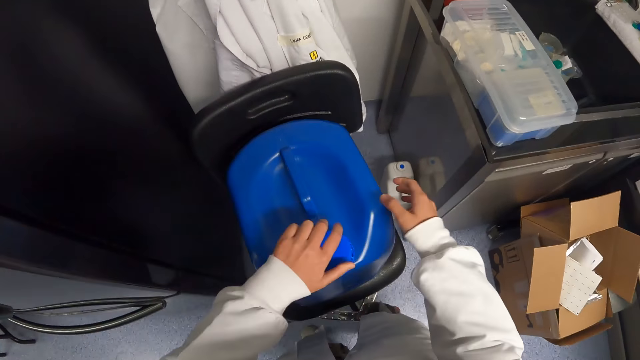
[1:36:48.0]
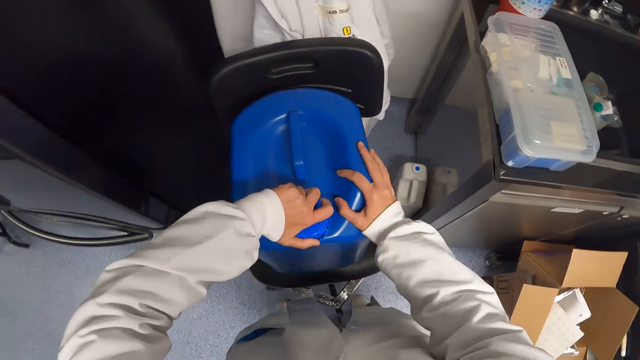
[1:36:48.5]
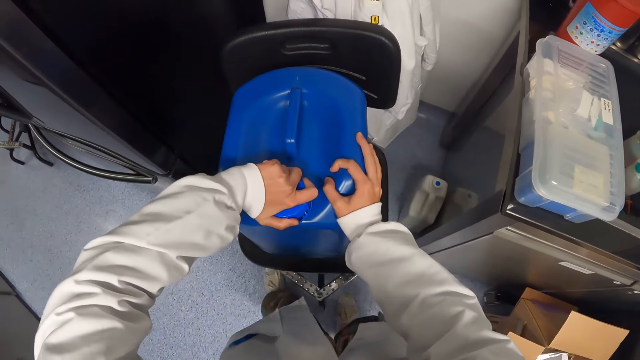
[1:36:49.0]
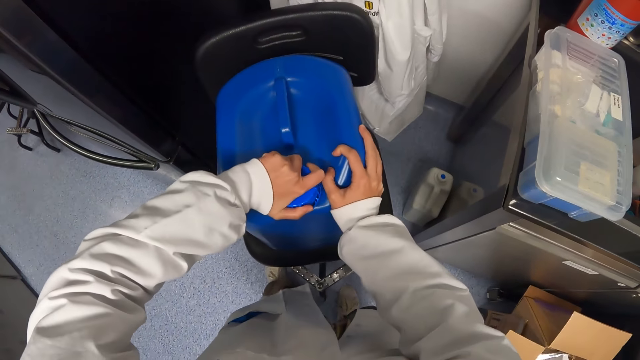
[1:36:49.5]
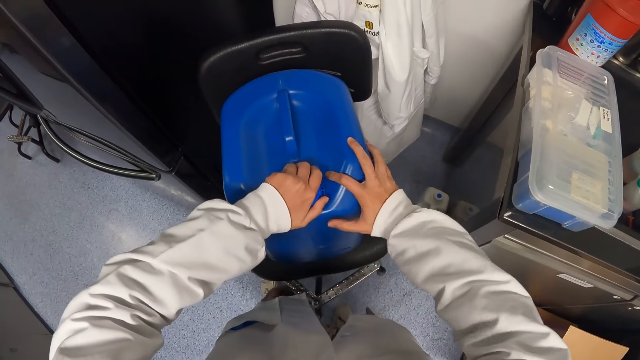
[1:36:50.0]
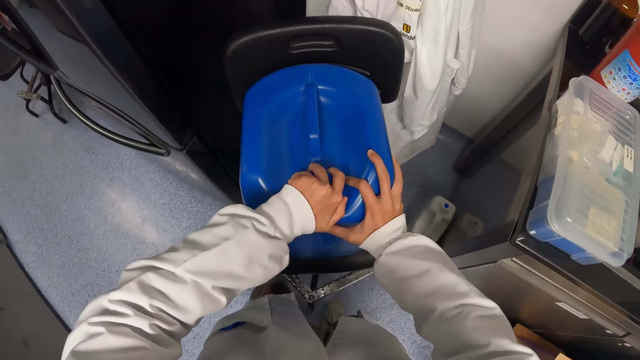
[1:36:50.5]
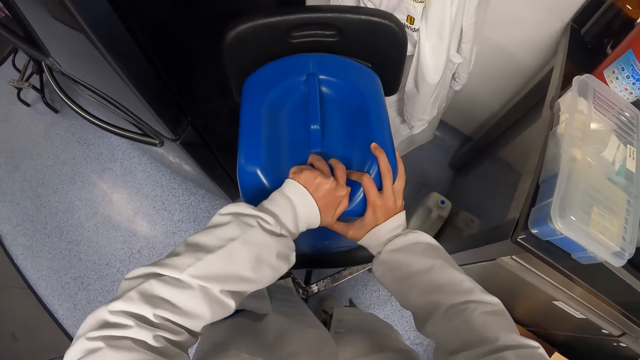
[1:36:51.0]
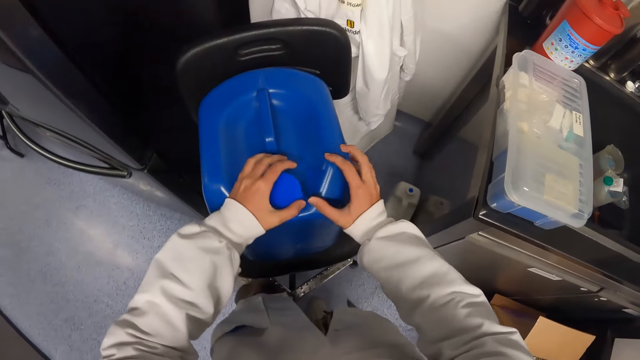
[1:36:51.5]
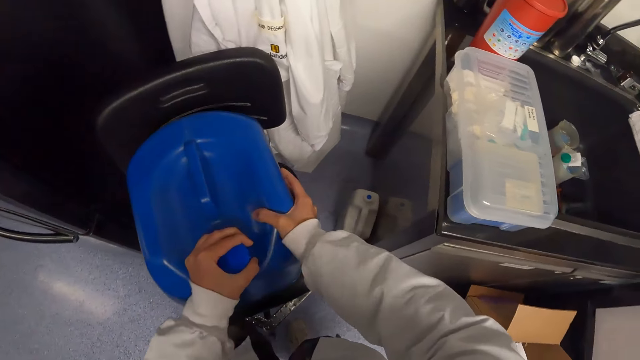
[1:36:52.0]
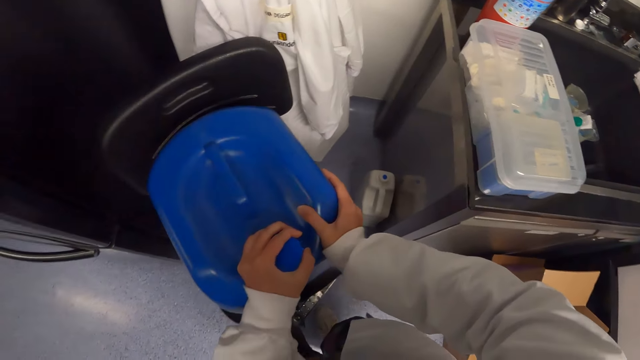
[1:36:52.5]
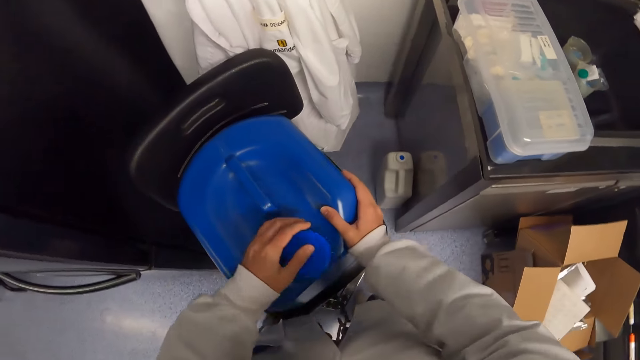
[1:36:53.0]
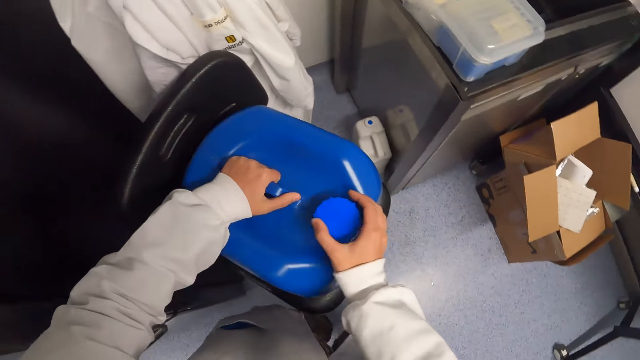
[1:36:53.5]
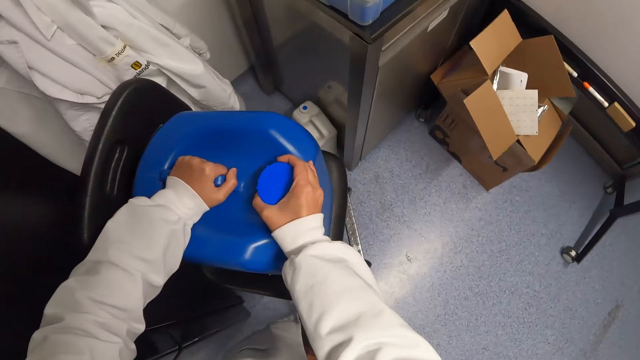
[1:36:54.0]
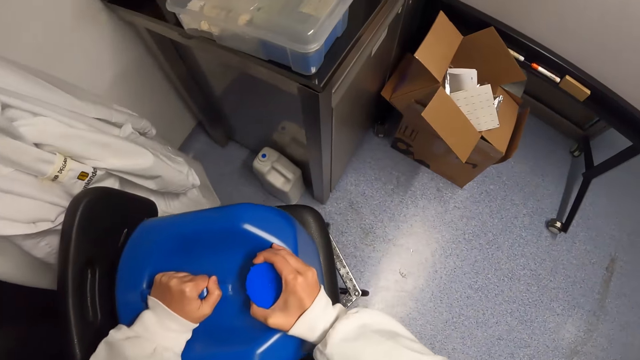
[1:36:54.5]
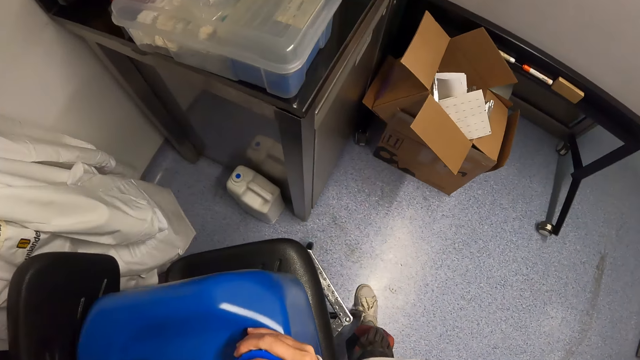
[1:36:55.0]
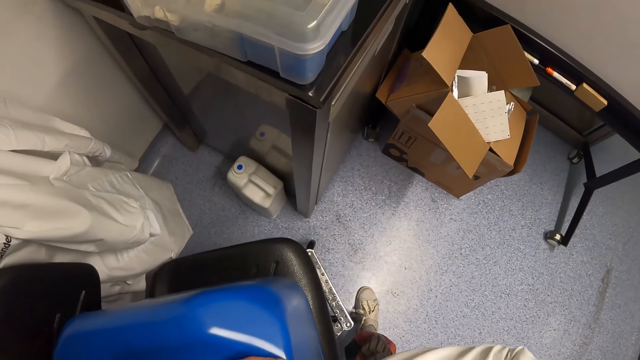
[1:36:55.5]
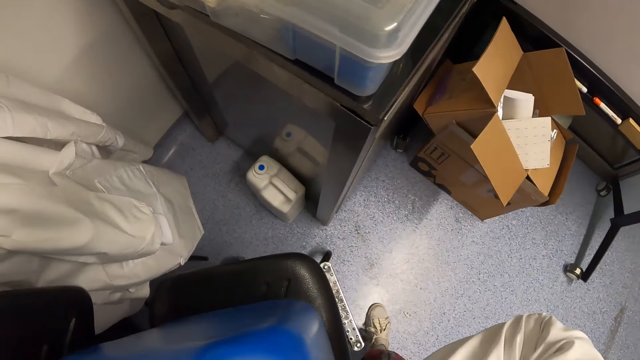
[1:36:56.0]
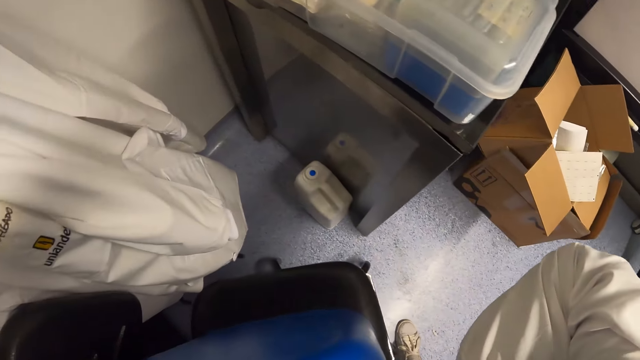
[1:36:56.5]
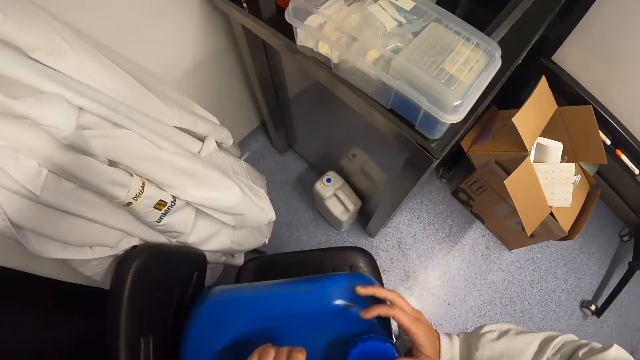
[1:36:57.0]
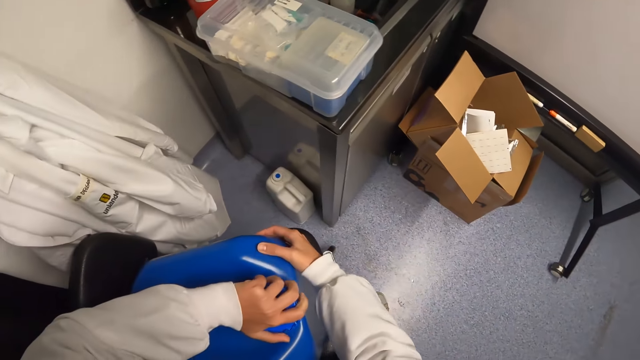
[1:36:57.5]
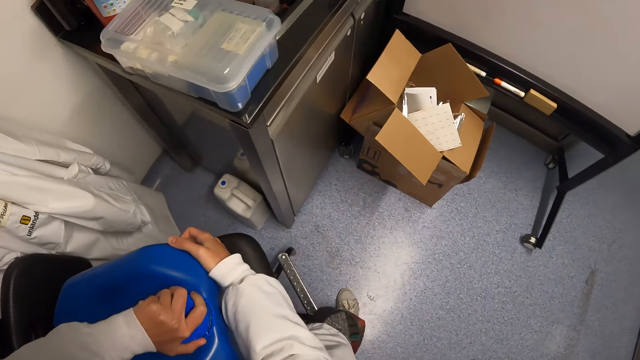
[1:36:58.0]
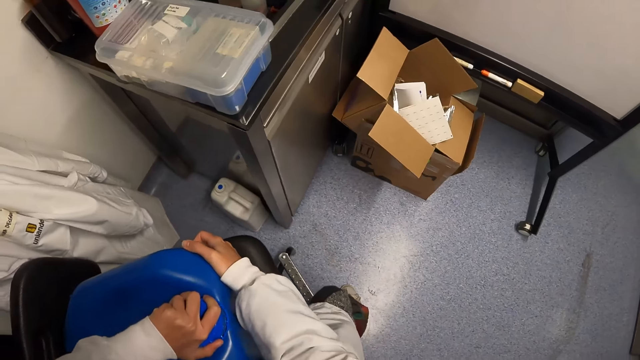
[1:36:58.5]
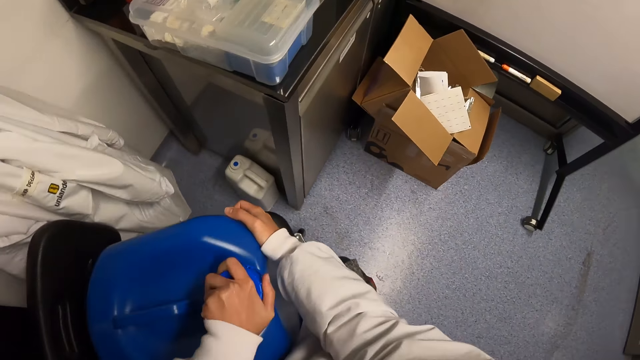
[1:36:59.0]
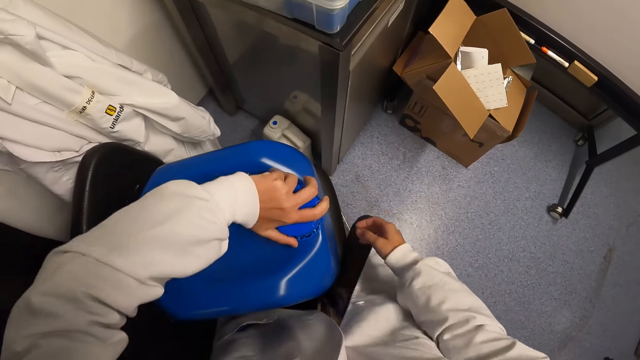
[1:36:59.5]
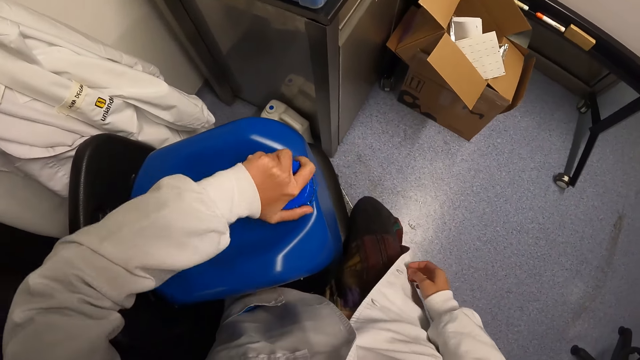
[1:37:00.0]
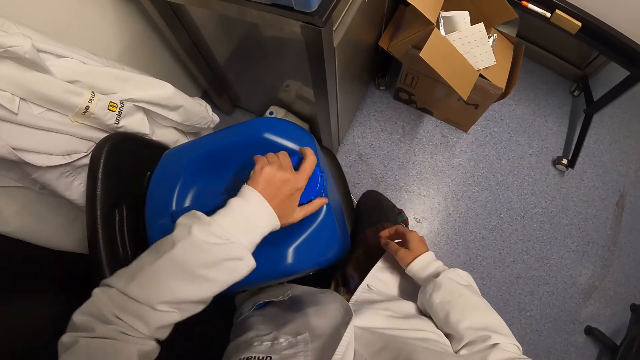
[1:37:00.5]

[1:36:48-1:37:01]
The camera wearer holds the lid of the jerrycan. They place the left hand on the jerrycan and move the left hand around the lid. They twist the lid of the jerrycan with the right hand. They twist the lid of the jerrycan with the left hand.

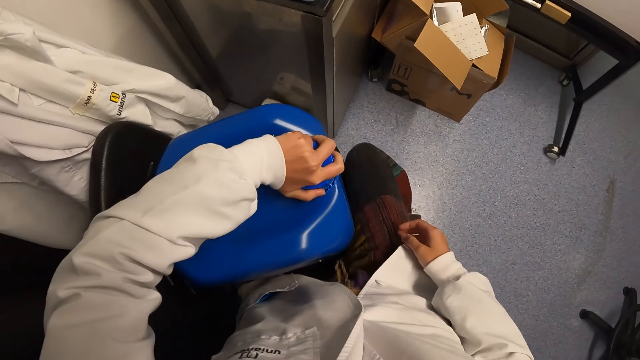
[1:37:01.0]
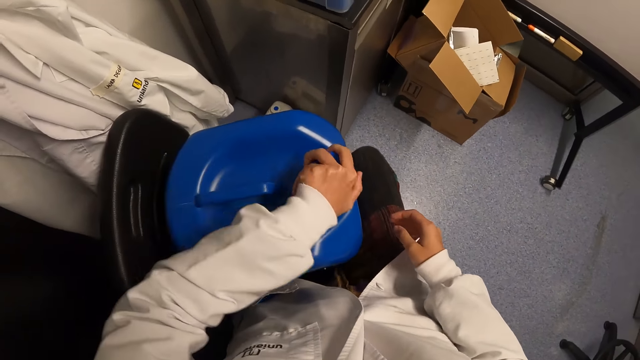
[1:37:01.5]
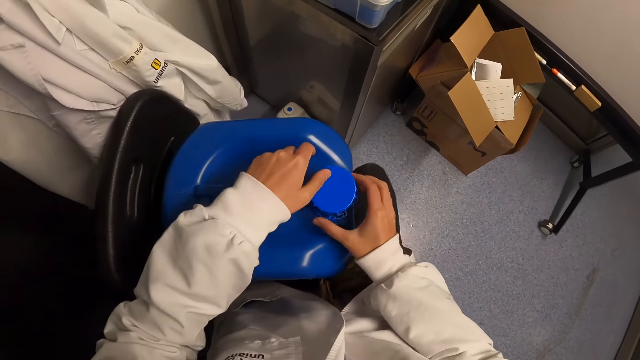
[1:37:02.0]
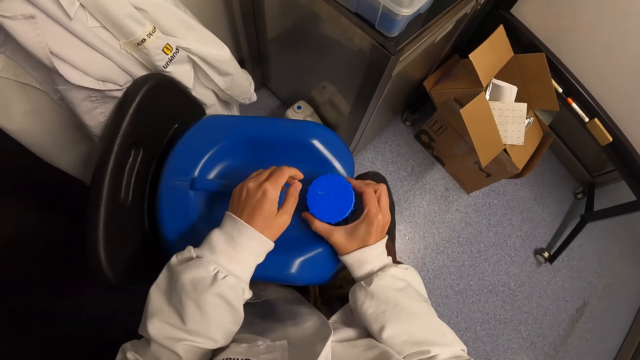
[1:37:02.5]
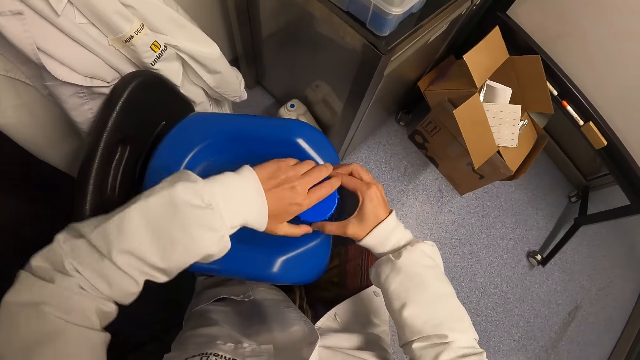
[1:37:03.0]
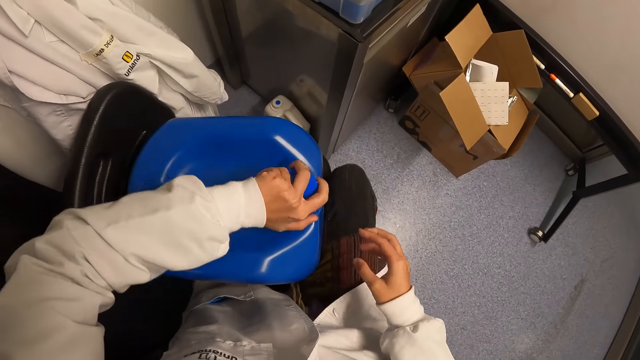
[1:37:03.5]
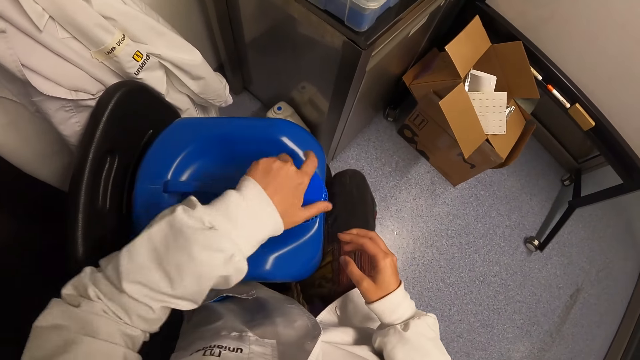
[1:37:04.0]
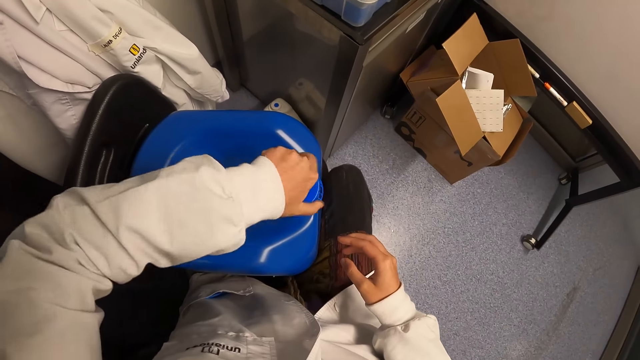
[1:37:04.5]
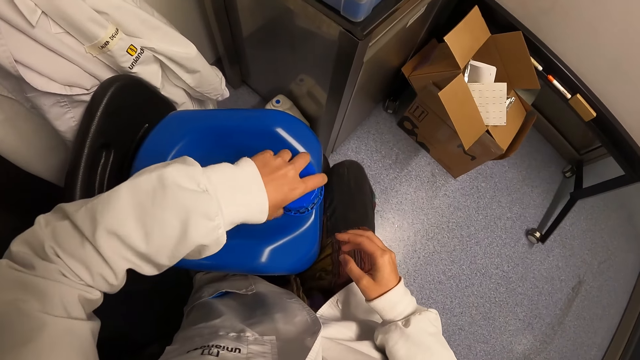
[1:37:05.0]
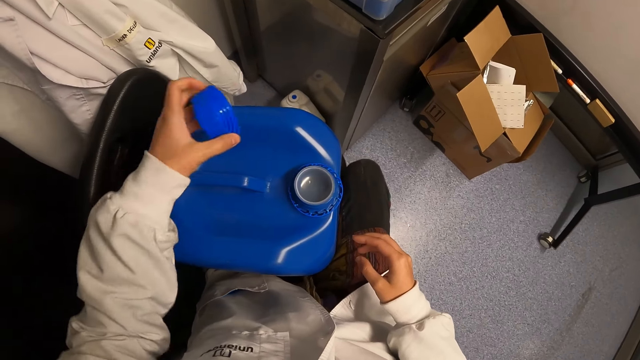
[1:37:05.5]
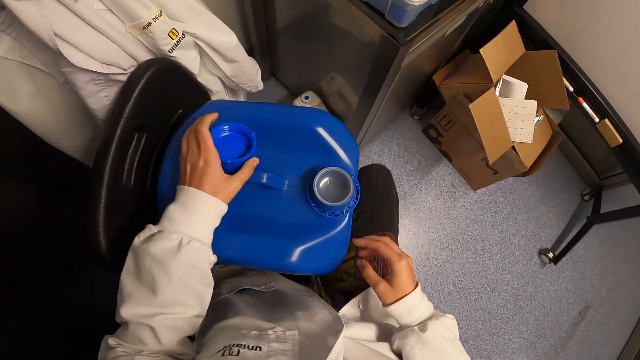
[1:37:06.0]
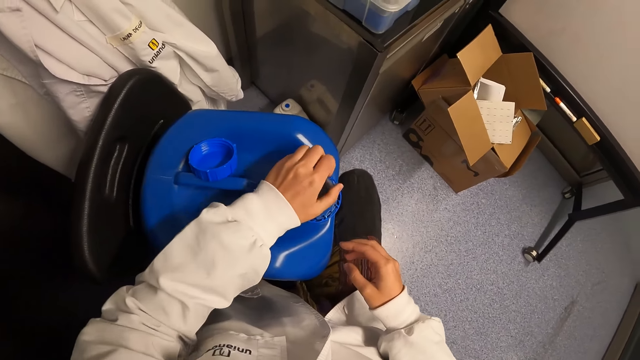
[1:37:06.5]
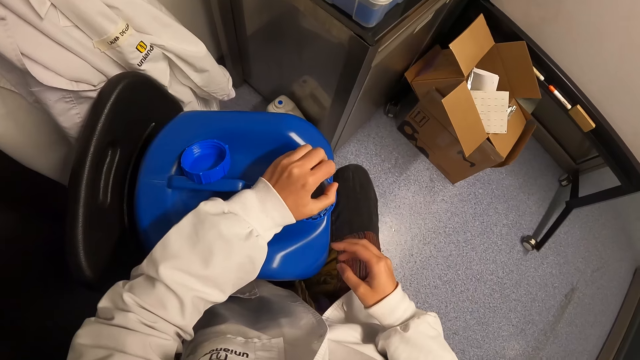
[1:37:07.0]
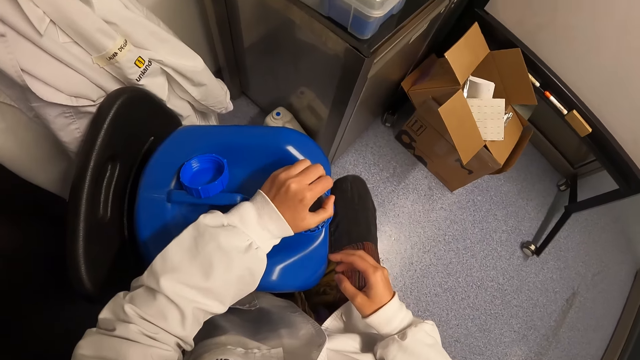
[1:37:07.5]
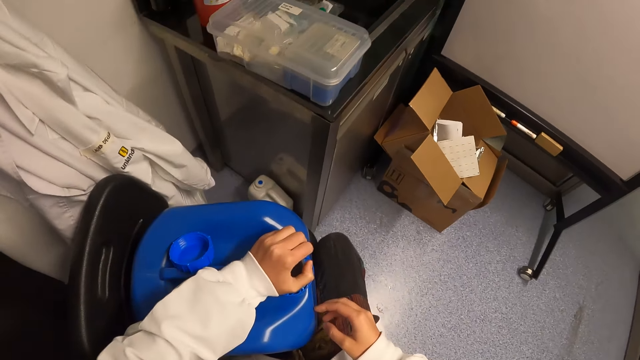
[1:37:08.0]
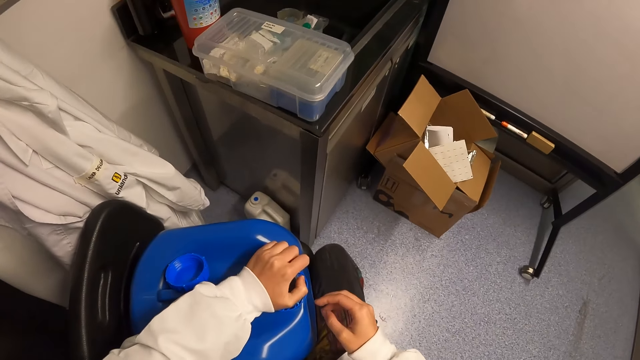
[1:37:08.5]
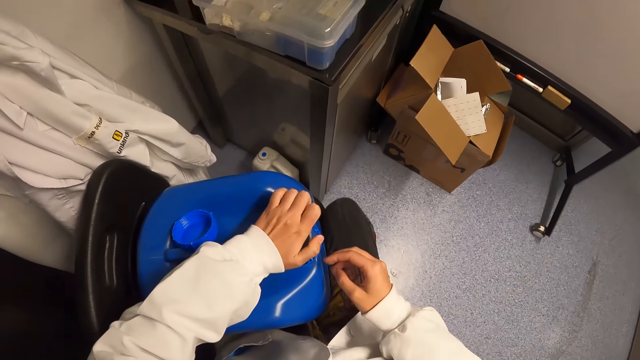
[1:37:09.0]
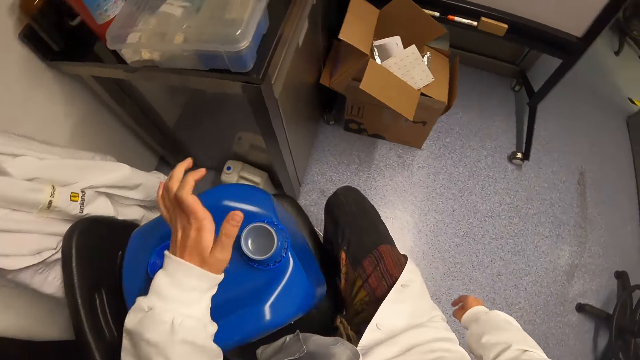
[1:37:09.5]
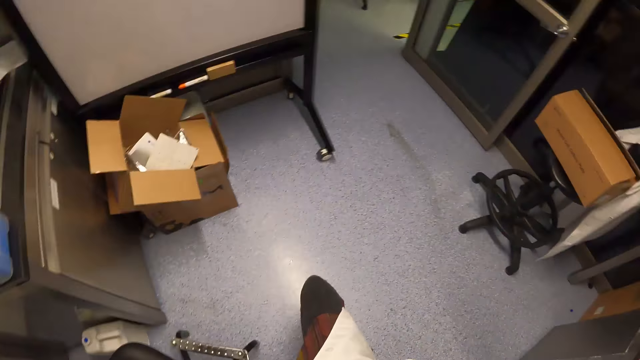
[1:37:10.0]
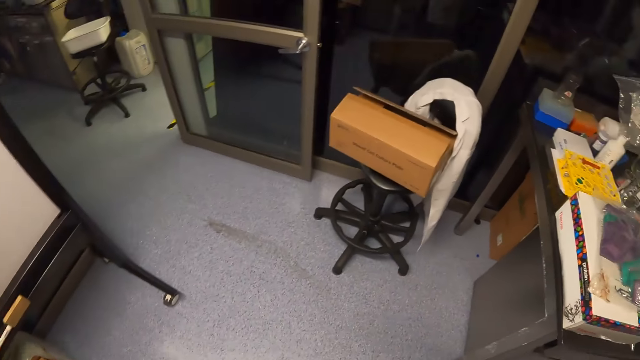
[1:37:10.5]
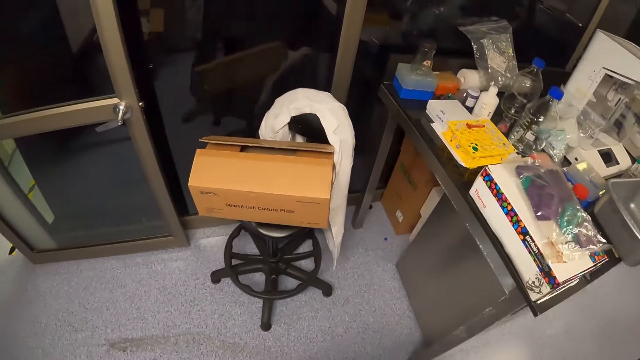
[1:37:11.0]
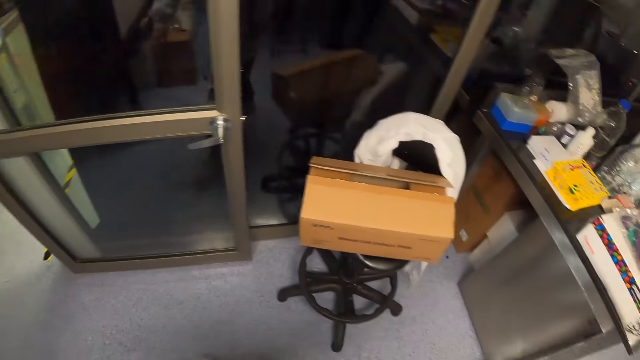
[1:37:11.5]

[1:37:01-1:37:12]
The camera wearer twists the lid of the jerrycan with the right hand. They open the lid of the jerrycan. They drop the lid. They touch the white lid. They pull the cap. They walk around.
